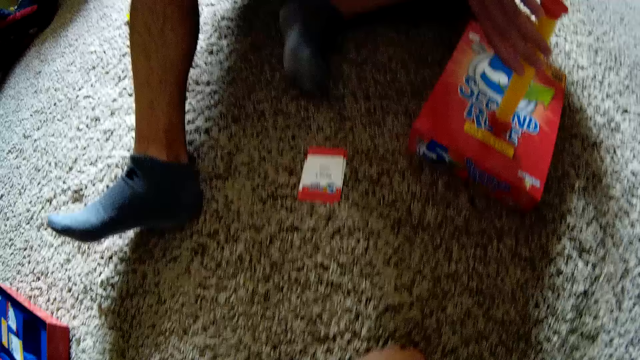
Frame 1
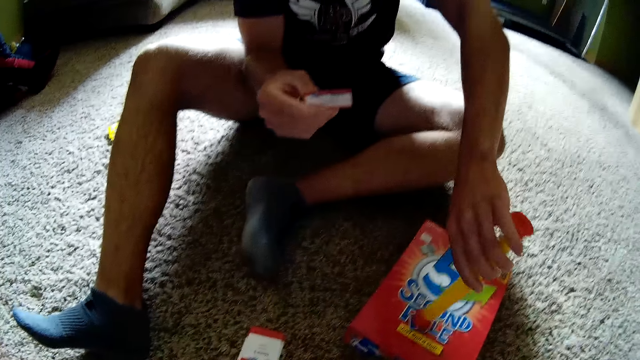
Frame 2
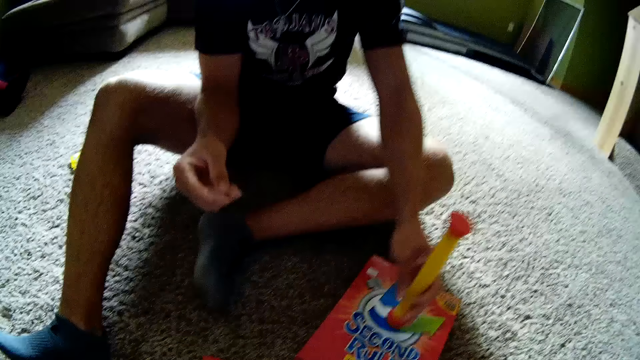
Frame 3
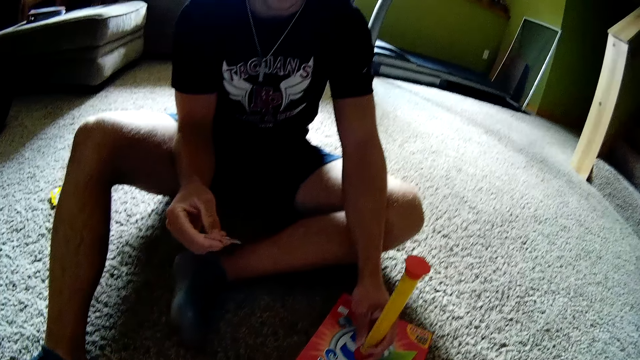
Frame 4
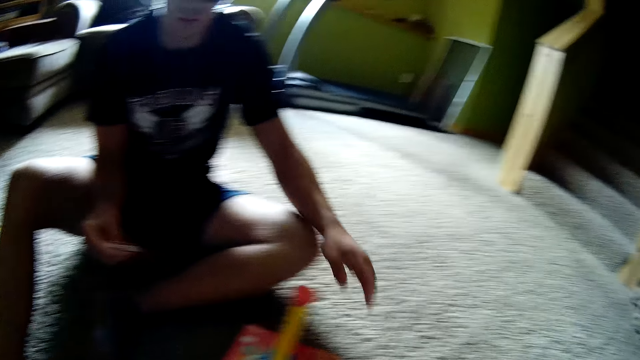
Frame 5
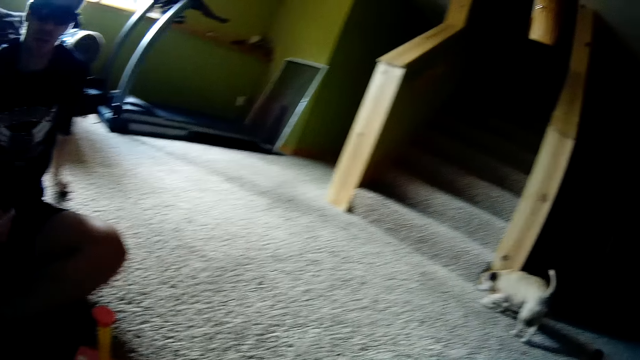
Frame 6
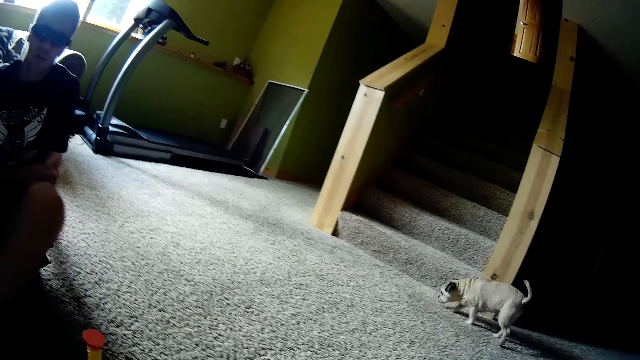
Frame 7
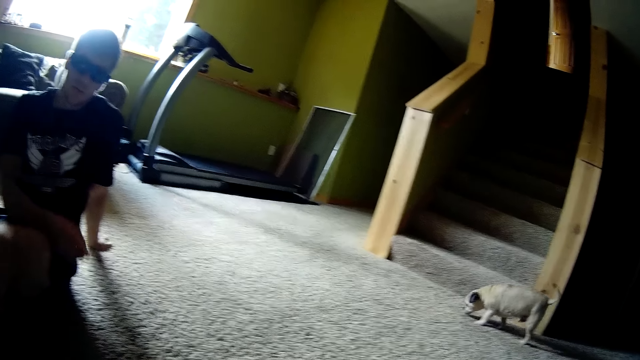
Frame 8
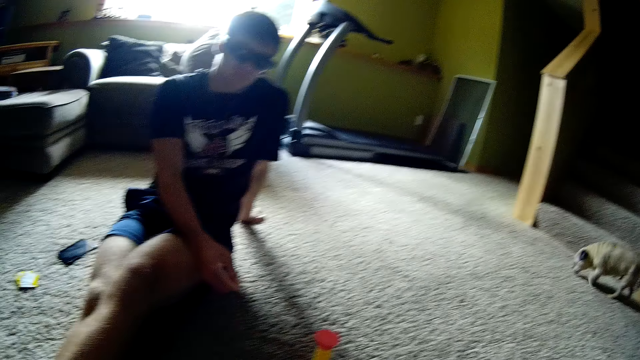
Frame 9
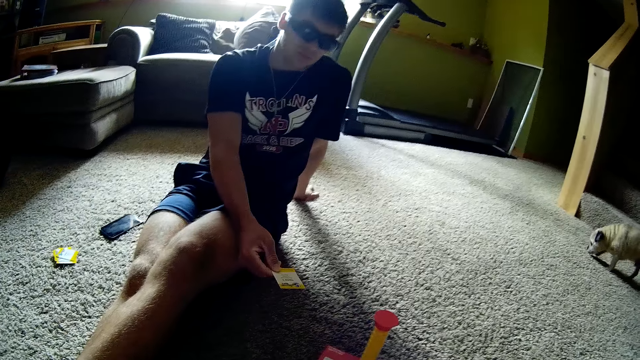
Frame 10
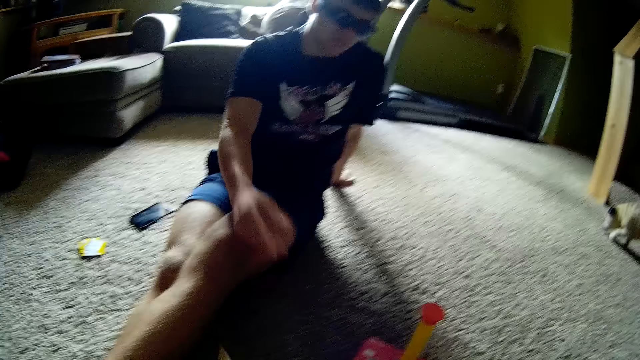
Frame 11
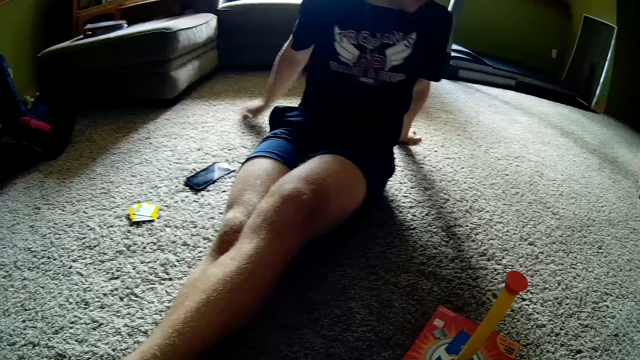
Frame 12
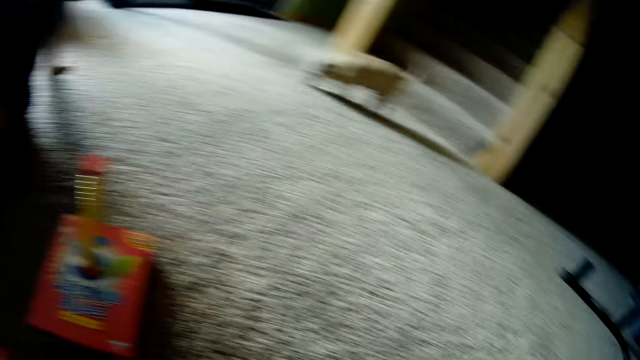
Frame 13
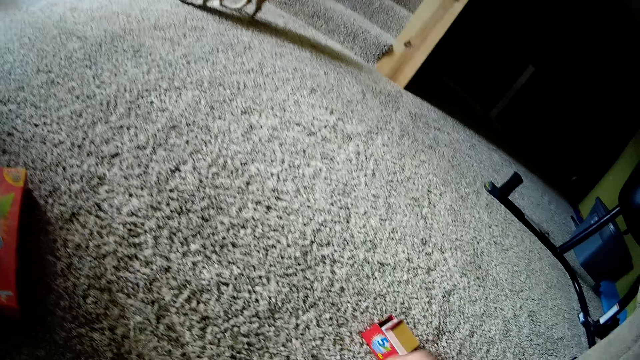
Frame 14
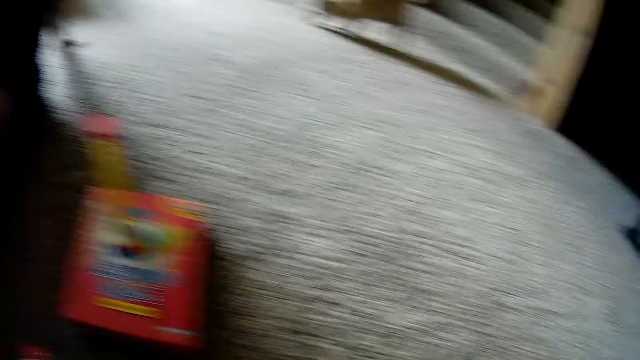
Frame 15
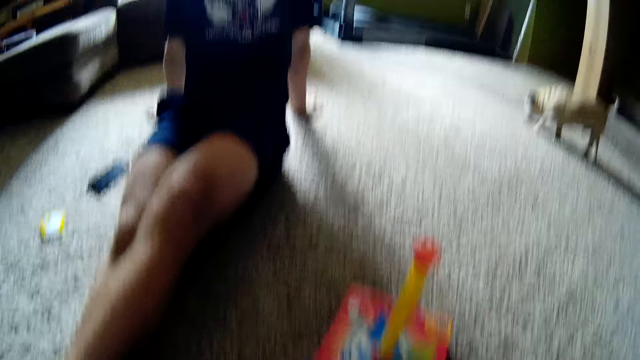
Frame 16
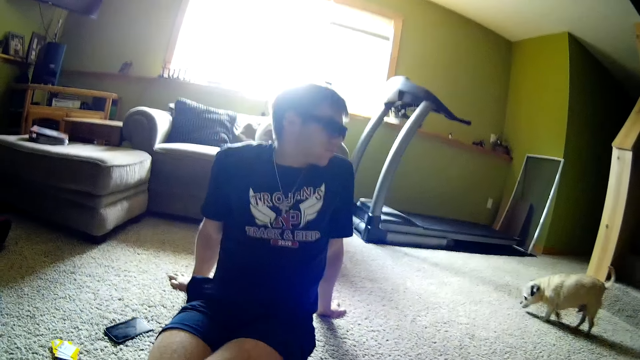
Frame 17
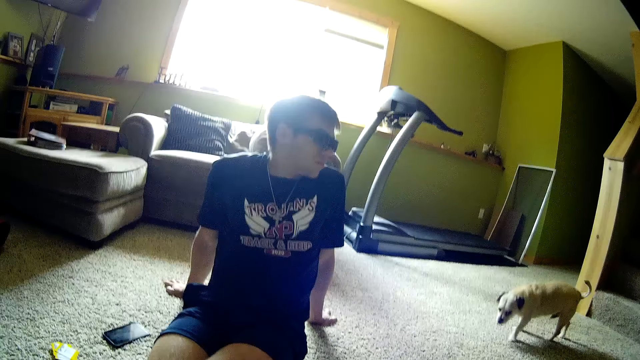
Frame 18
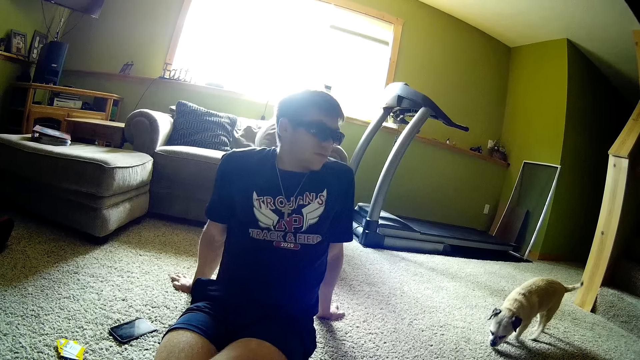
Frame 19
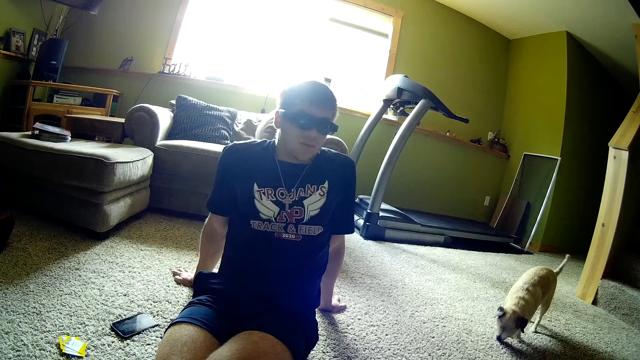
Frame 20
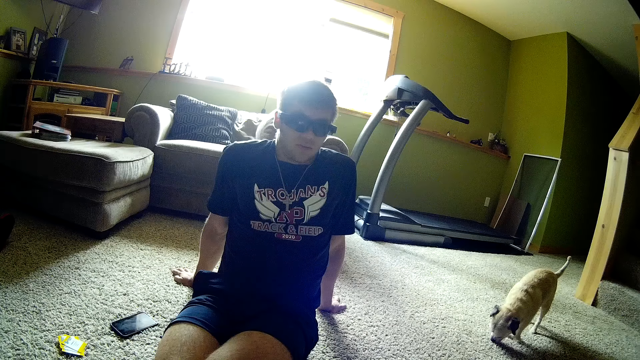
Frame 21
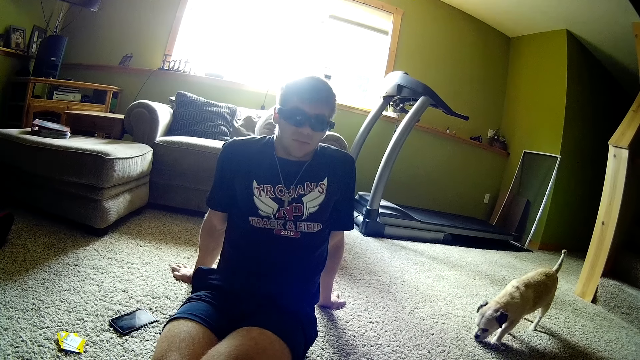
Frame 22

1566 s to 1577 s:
A man turns the cylinder on the box. The man starts the timer. The camera wearer converses with the man. The man moves his hand backwards, straightens his leg, throws the card on the carpet and moves his hand backwards. The camera wearer looks around. The man converses with the camera wearer. The camera wearer converses with the man.

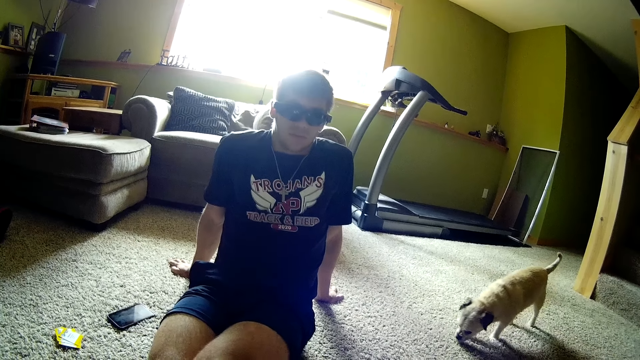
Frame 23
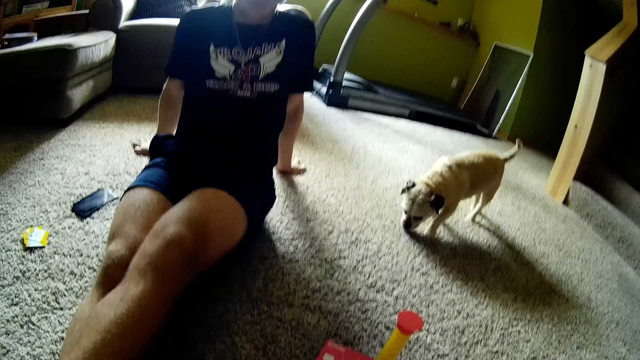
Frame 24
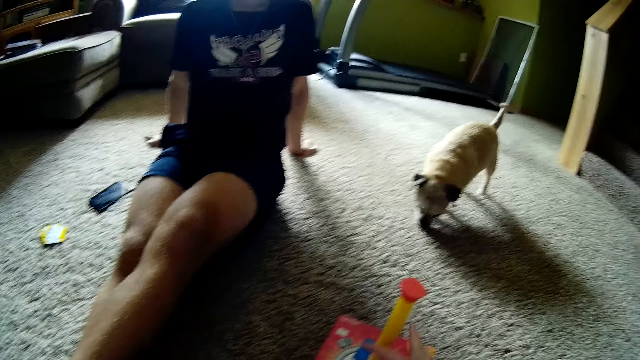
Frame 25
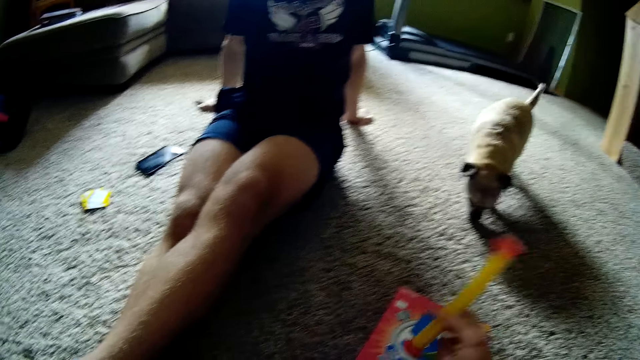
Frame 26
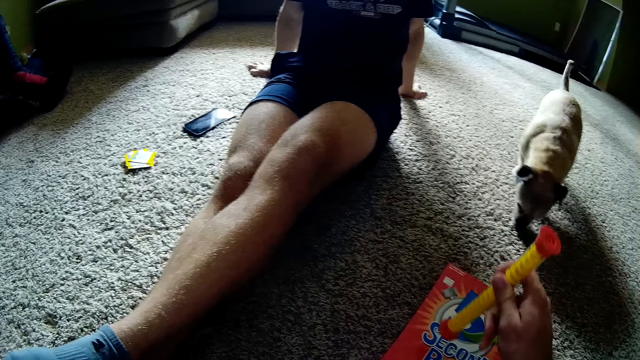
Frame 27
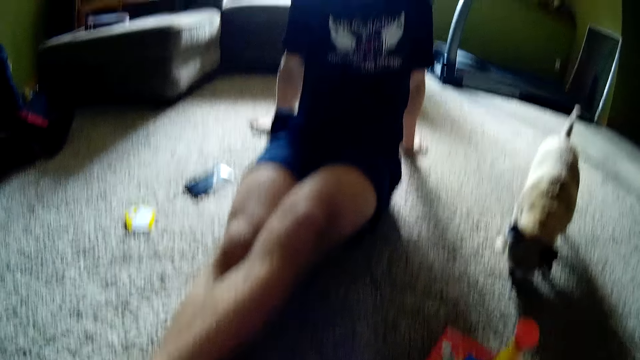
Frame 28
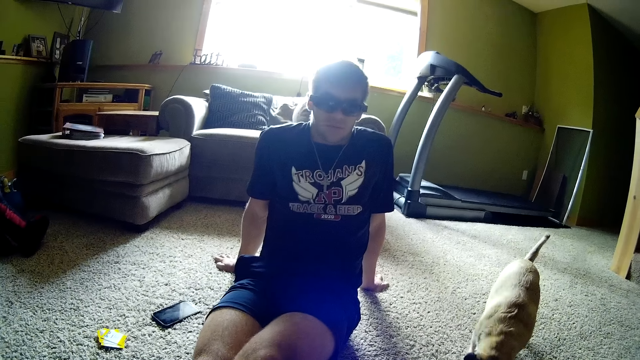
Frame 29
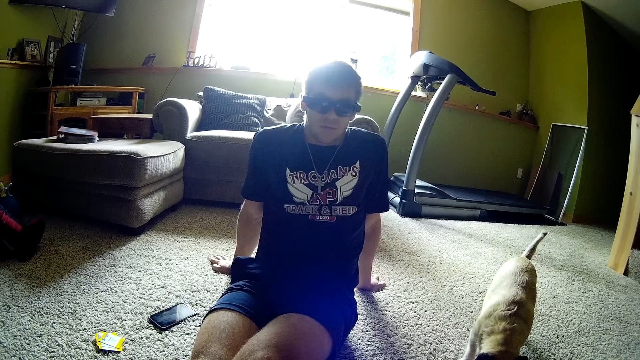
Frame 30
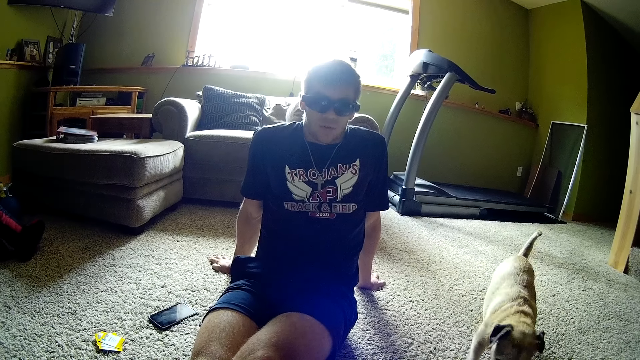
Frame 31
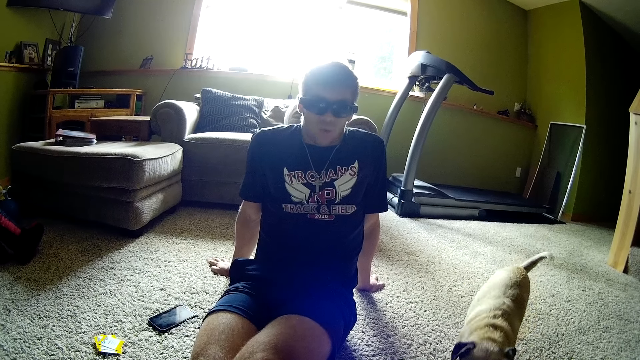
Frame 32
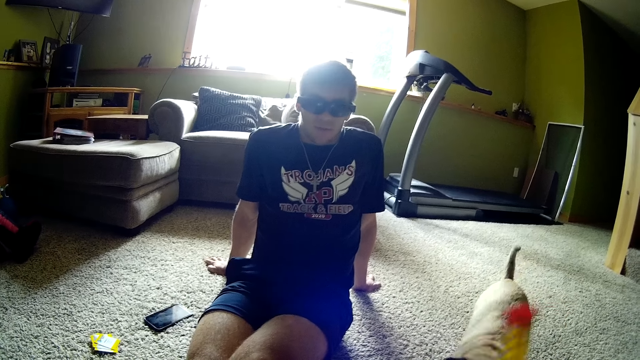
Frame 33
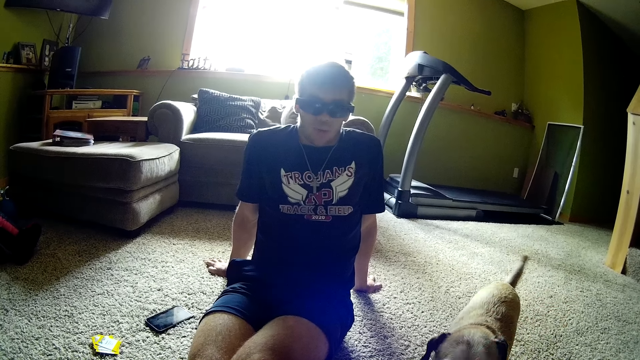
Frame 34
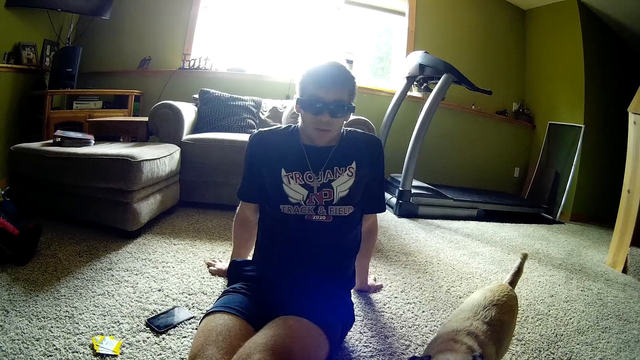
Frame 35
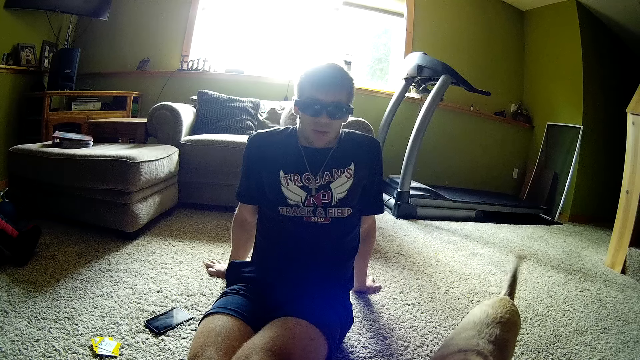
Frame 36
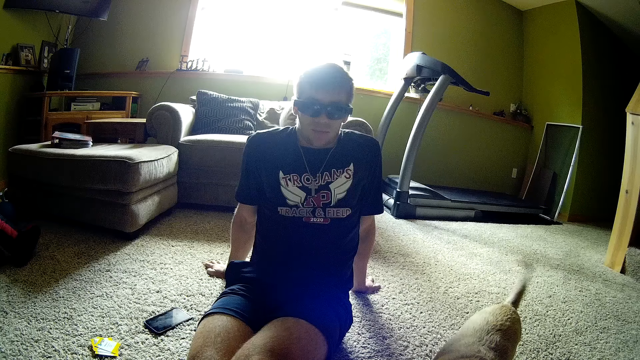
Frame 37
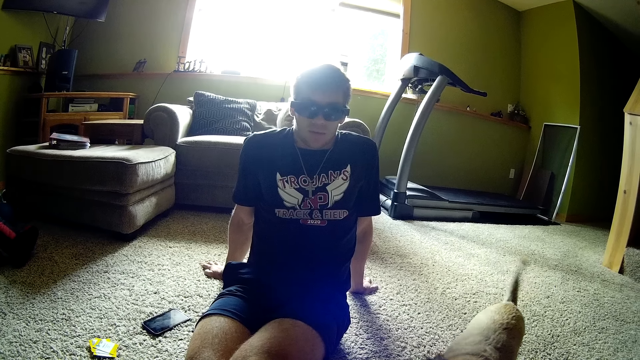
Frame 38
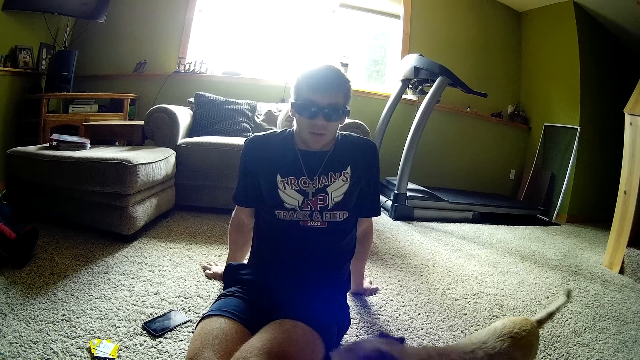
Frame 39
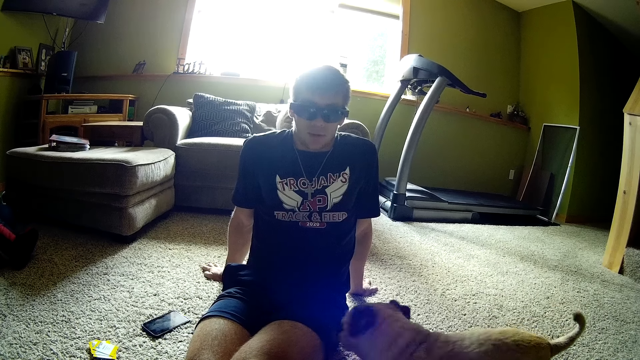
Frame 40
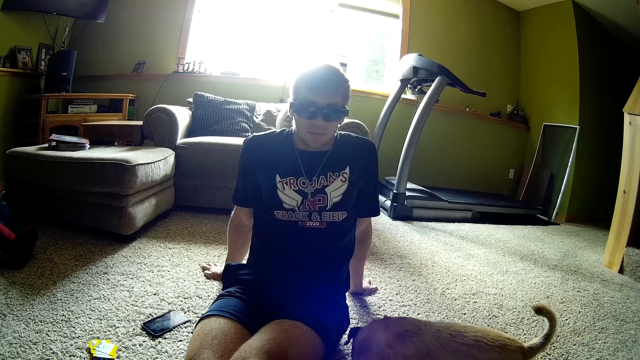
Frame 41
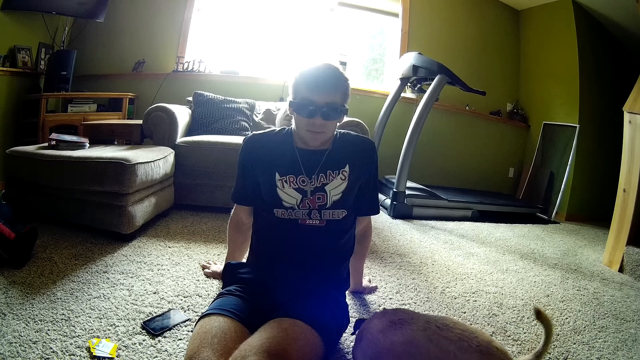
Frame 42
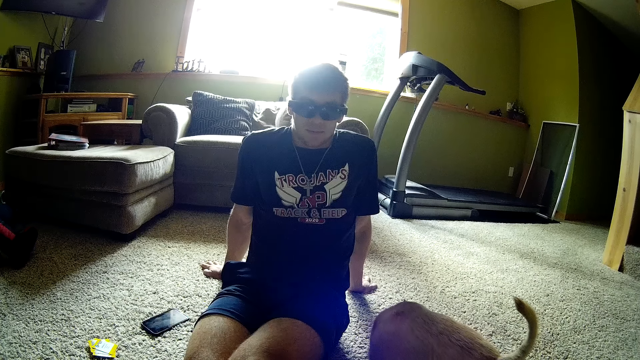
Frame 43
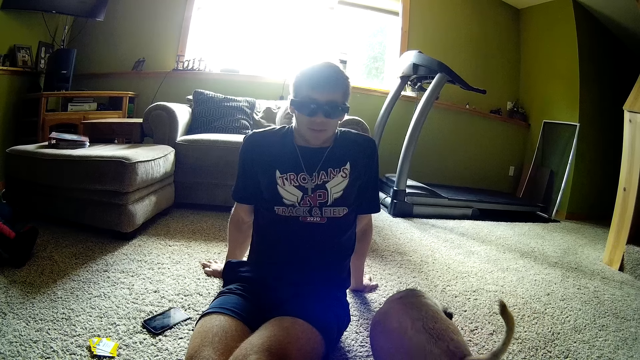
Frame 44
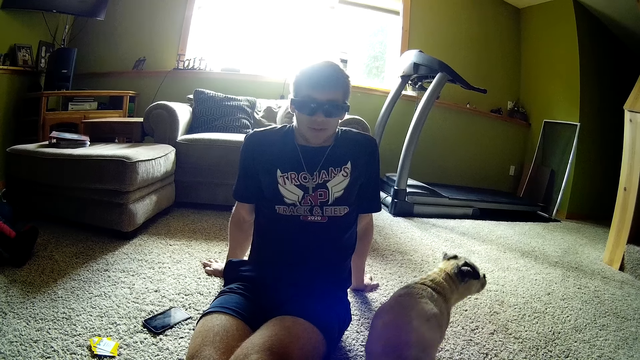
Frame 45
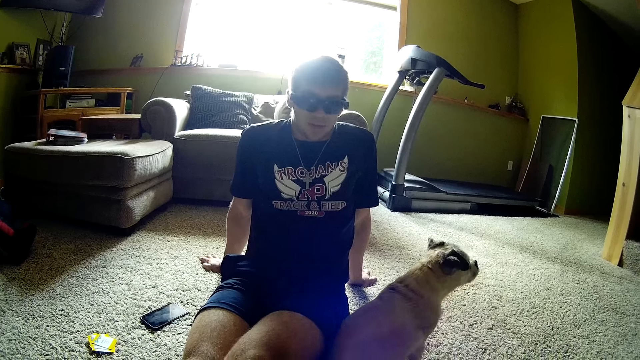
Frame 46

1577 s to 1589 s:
The camera wearer starts the timer. They turn the cylinder on the box and read the card. A man converses with the camera wearer.
